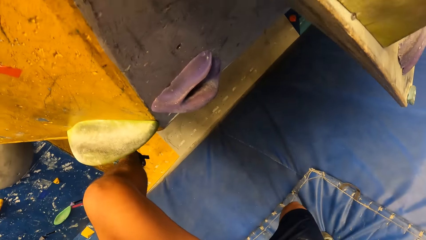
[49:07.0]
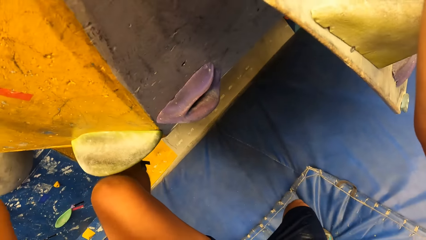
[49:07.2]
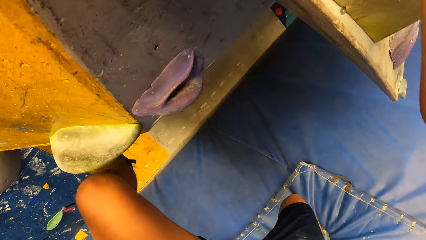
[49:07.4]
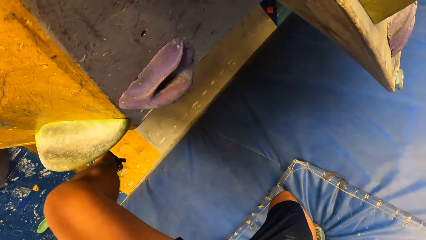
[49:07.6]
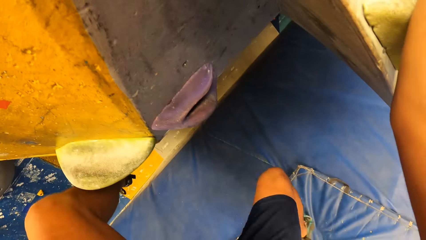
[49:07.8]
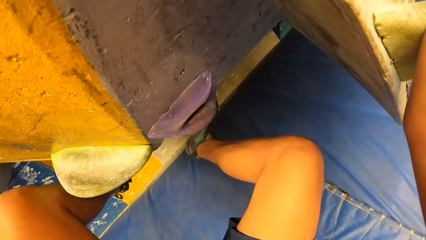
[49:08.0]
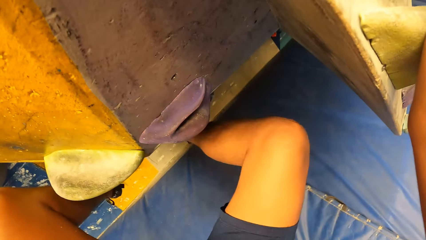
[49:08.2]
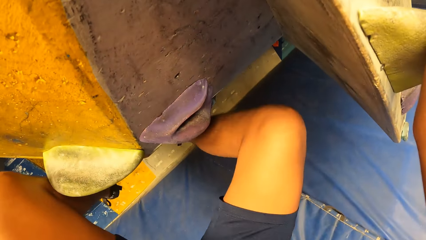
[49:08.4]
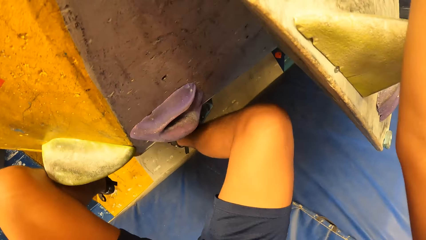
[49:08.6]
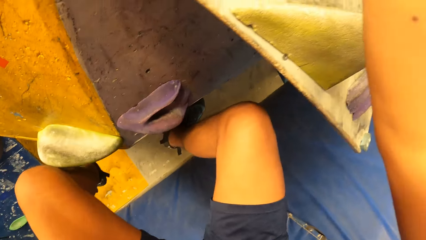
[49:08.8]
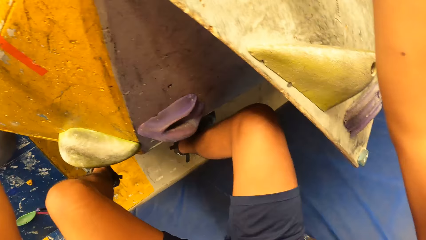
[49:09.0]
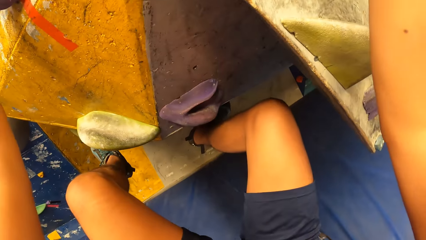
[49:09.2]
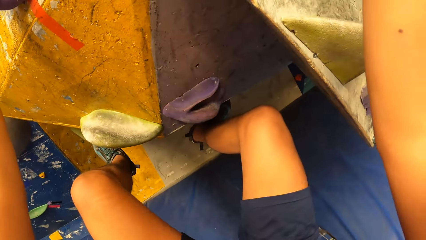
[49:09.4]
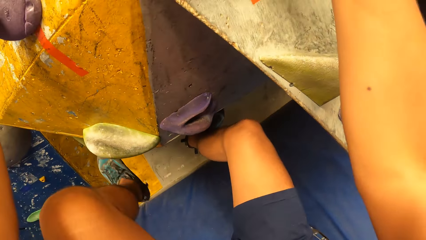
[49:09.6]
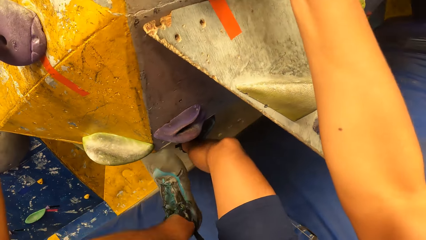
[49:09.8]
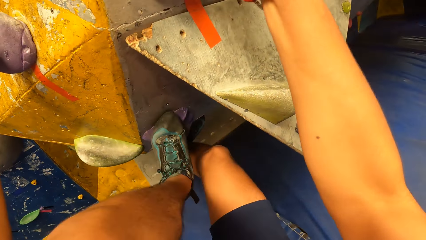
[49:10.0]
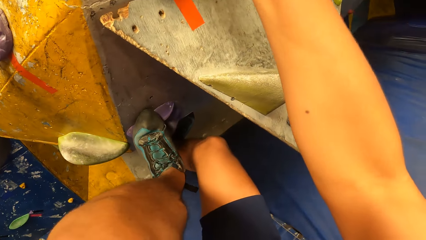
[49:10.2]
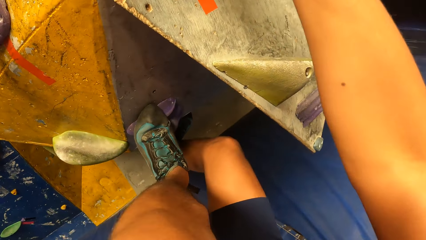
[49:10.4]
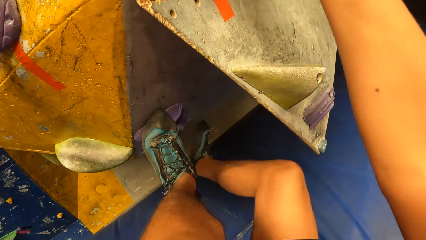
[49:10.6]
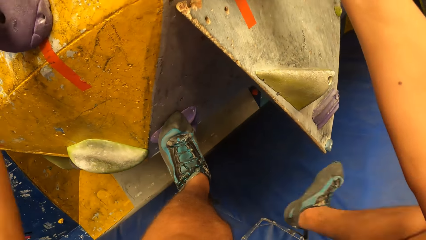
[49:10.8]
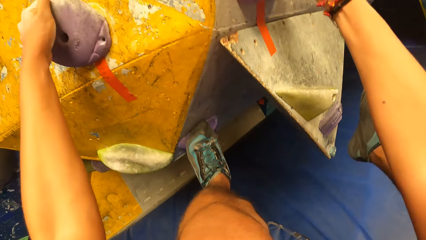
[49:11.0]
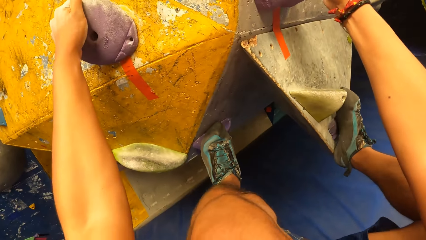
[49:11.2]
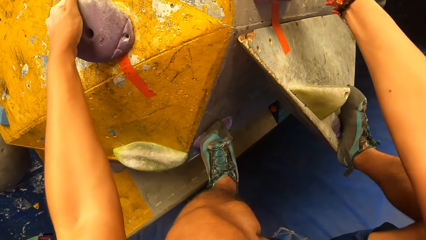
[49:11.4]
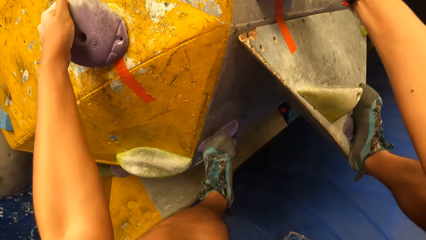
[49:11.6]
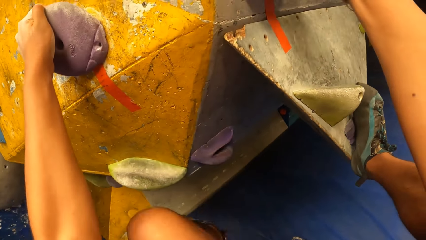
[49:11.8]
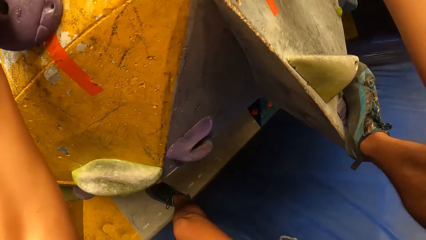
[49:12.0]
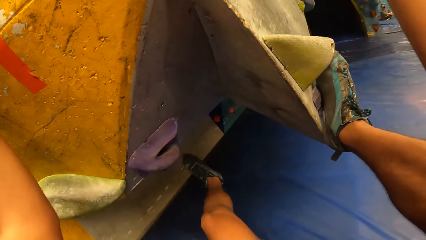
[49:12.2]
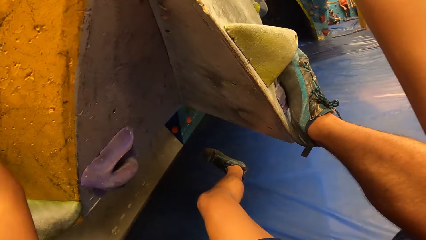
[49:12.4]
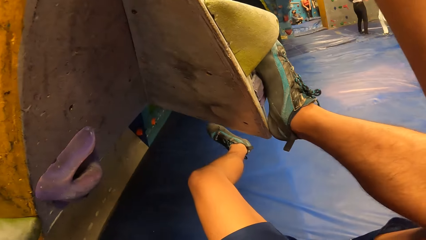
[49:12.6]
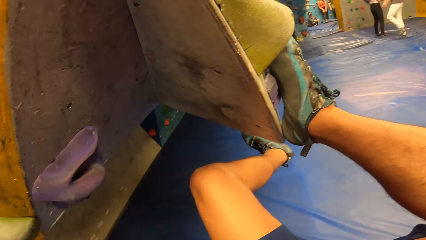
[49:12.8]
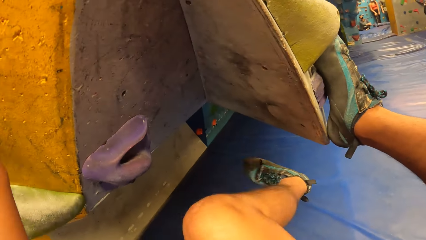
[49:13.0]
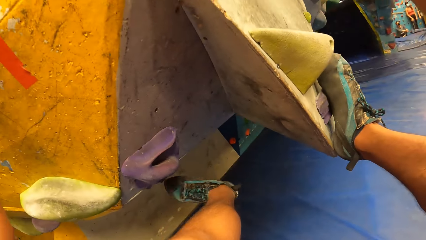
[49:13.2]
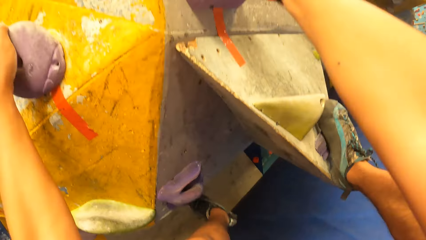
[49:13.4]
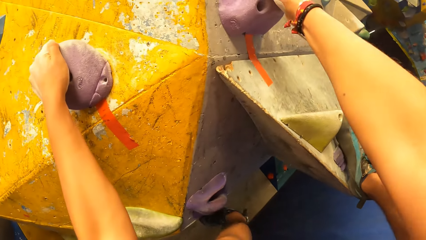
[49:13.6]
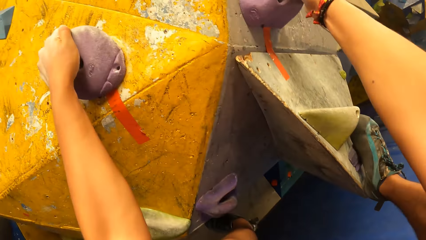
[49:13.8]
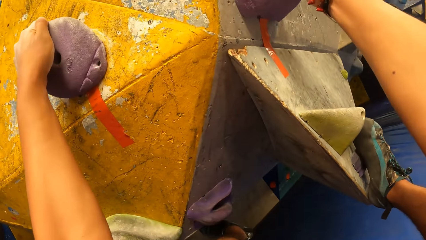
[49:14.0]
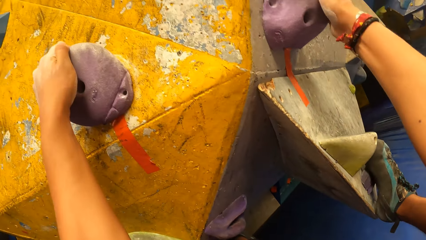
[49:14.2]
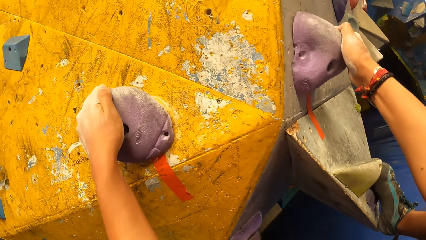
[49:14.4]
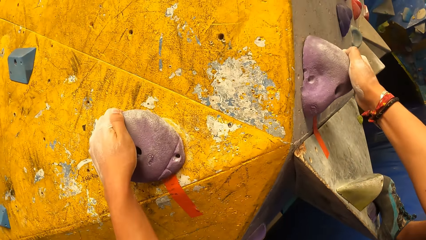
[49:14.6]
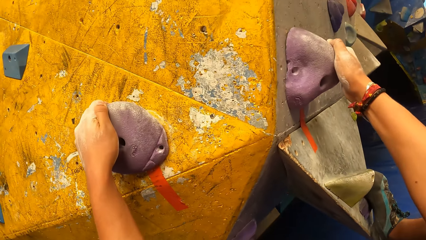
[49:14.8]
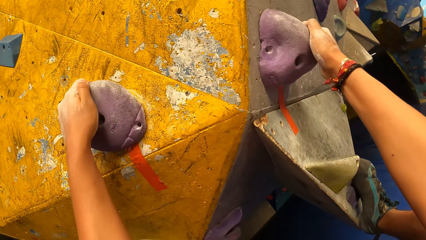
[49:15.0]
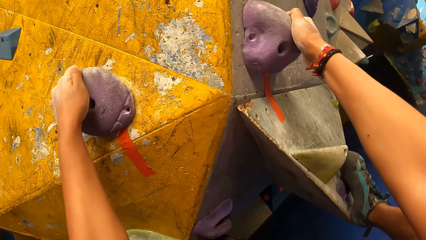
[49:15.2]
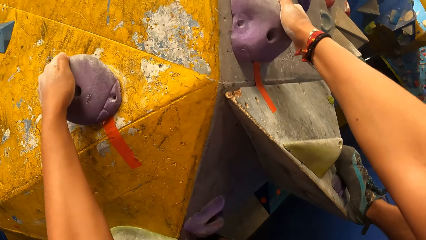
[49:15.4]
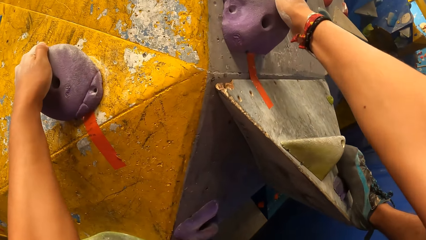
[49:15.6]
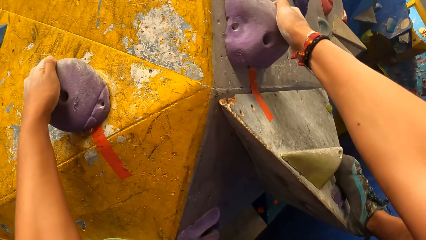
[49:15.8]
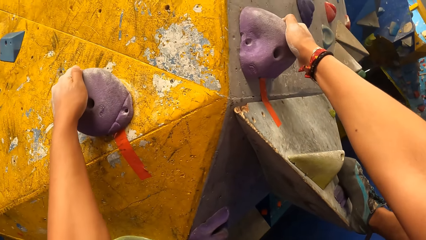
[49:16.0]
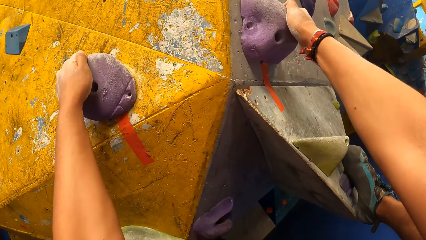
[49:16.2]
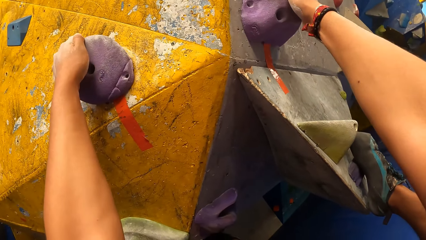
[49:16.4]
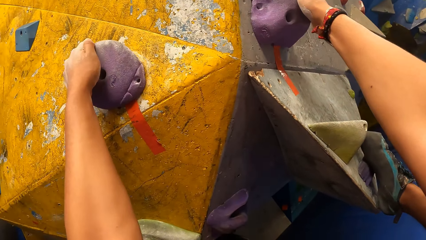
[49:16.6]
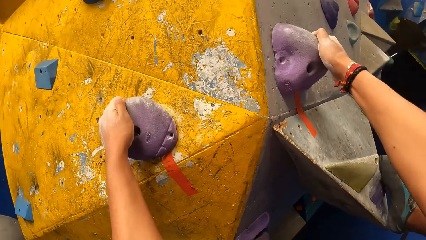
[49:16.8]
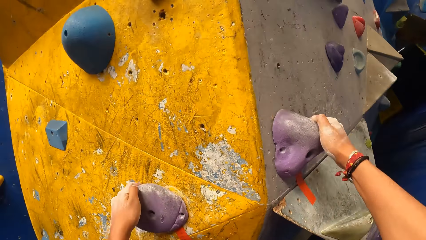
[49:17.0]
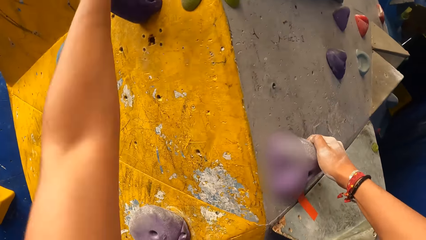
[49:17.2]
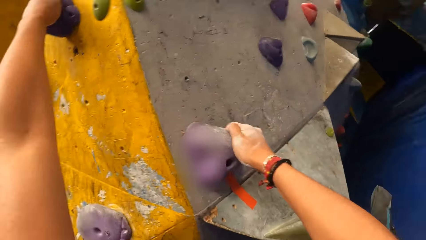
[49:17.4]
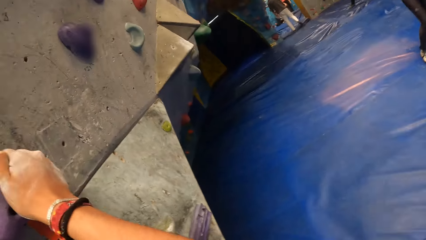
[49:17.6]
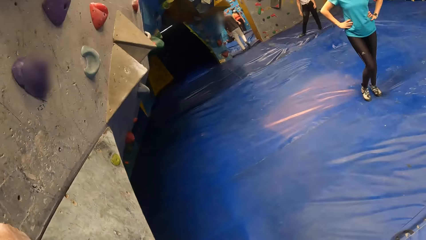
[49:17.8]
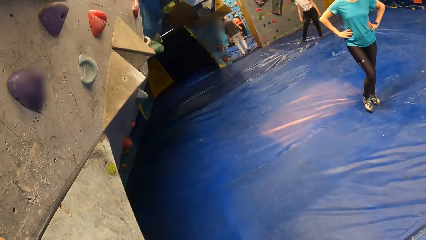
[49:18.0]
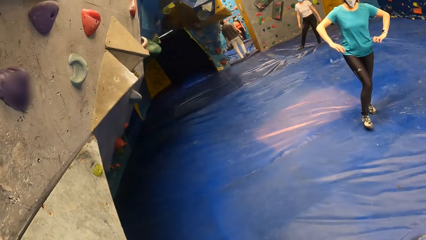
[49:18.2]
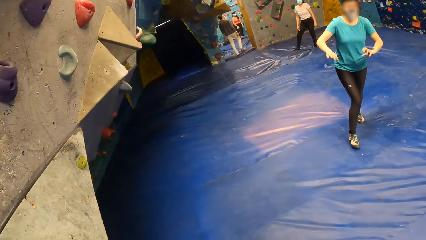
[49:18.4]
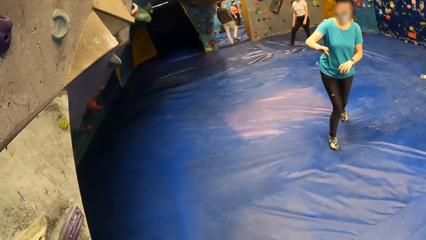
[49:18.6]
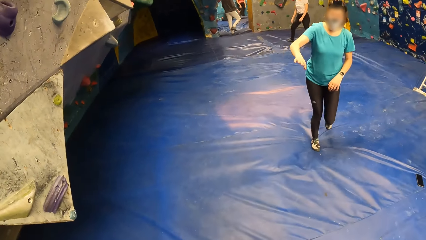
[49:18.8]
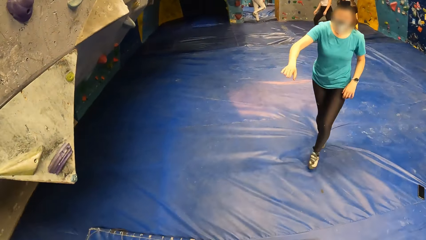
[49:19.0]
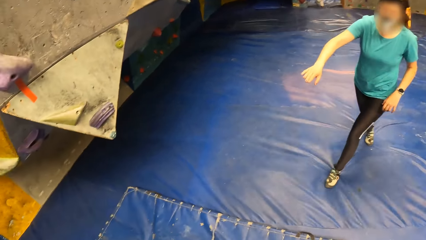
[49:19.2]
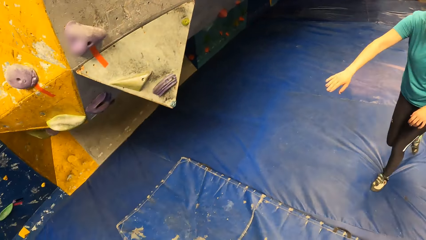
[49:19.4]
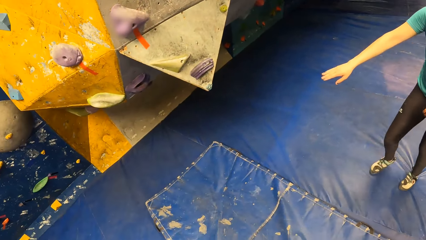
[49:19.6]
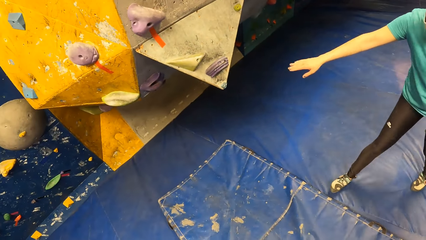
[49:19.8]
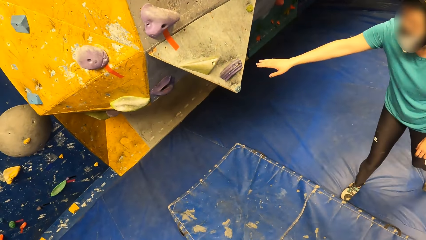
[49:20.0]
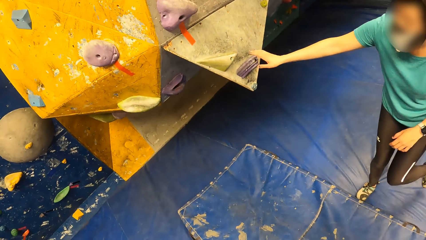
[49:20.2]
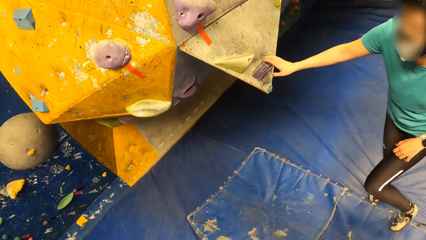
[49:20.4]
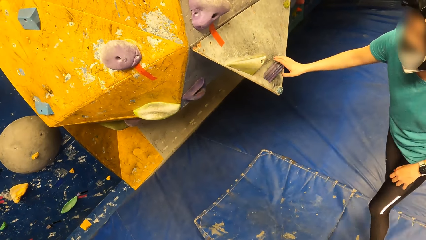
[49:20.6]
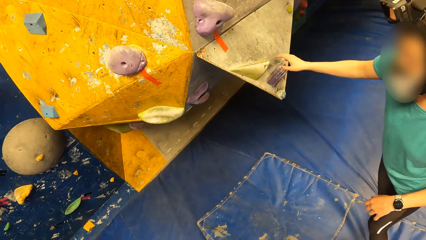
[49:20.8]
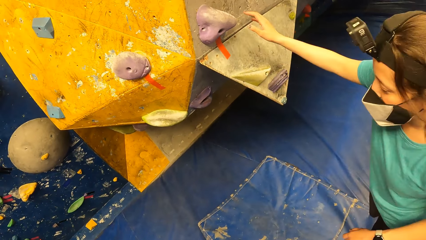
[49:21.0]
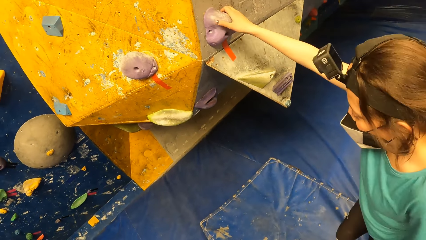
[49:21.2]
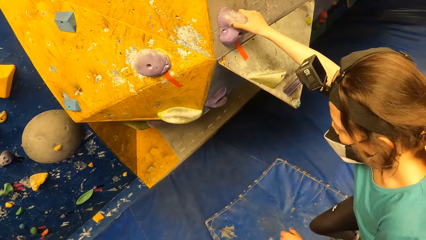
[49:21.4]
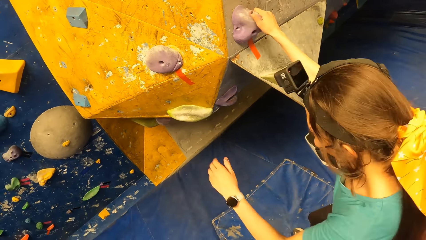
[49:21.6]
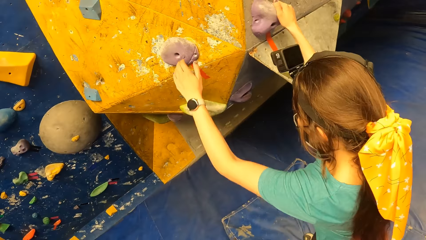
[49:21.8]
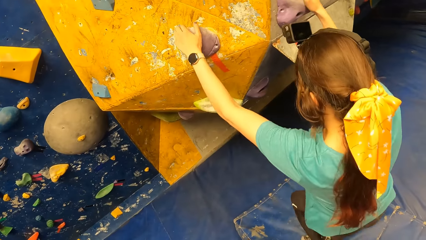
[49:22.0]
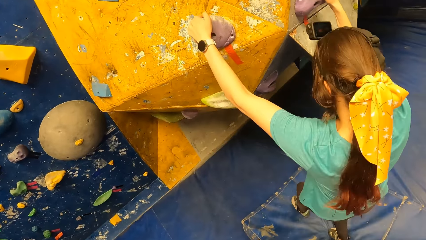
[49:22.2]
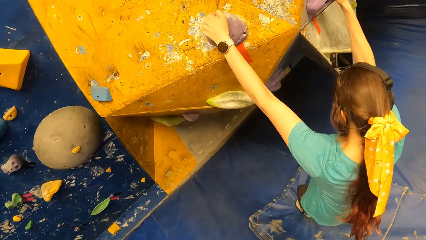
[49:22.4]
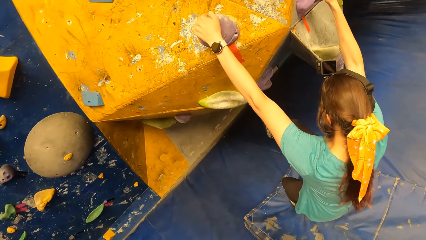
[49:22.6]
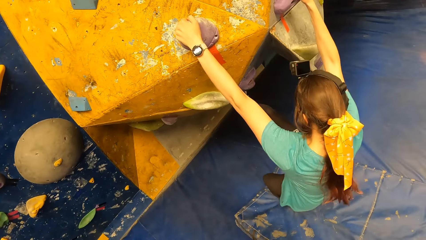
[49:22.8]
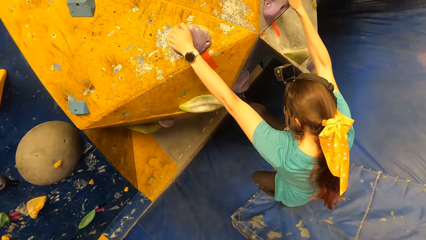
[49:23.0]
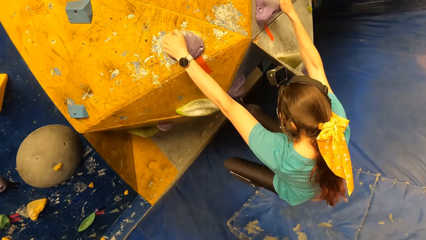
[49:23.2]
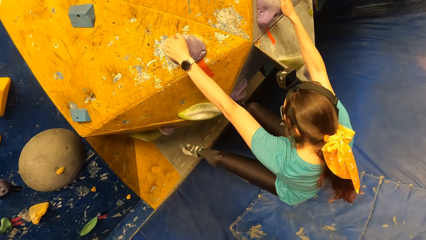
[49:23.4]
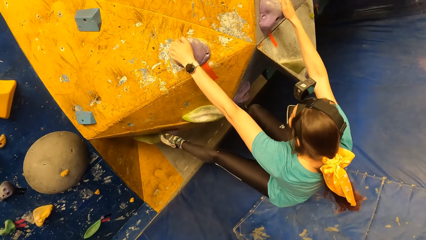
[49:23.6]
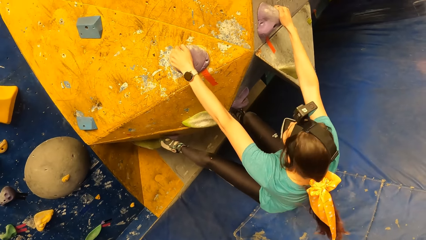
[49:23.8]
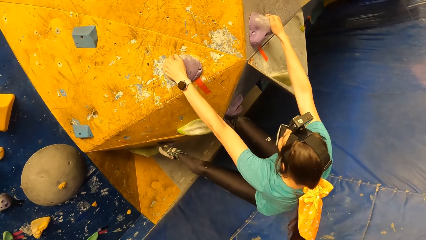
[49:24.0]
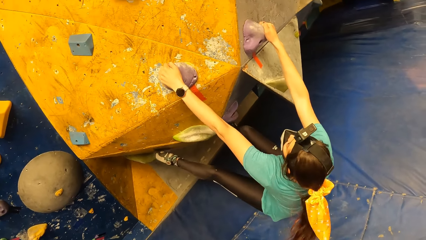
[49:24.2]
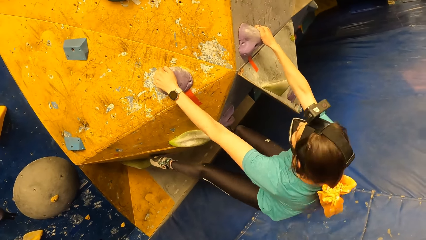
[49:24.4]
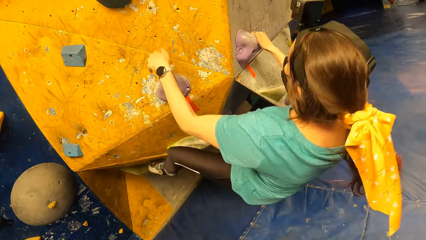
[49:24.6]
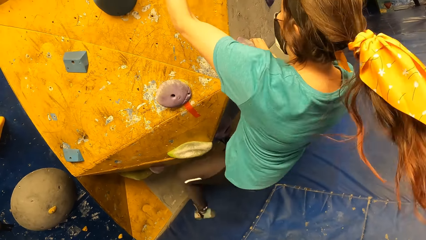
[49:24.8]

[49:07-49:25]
The camera wearer places his right leg on a sloper on the bouldering wall. He climbs the bouldering wall. He looks around the room. A lady comes closer. The lady touches a climb hold on the bouldering wall with her right hand. The lady holds onto the climb hold on the bouldering wall with her right hand. The lady holds onto the climb hold on the bouldering wall with her left hand. The lady climbs the wall. The lady places her left leg on the sloper on the bouldering wall.
